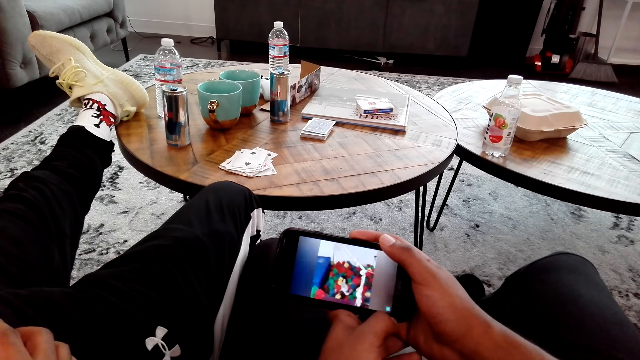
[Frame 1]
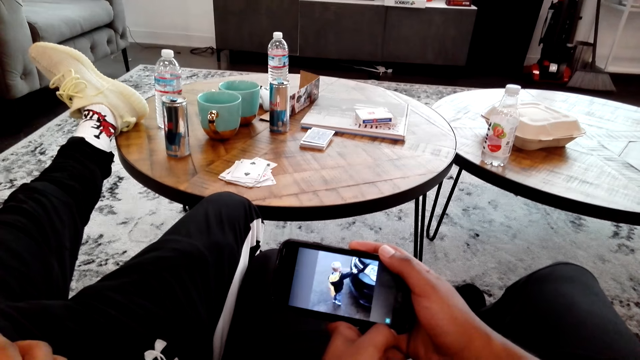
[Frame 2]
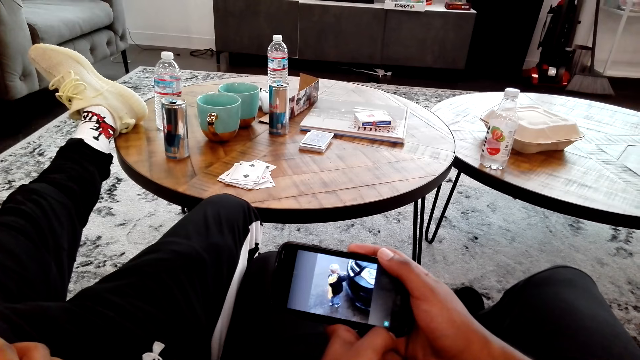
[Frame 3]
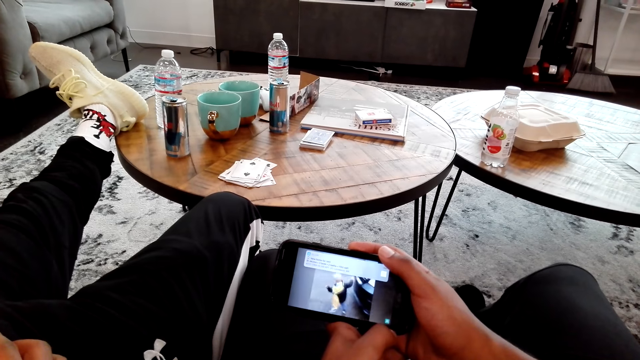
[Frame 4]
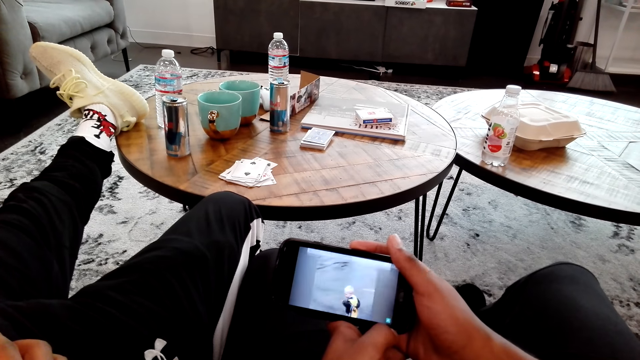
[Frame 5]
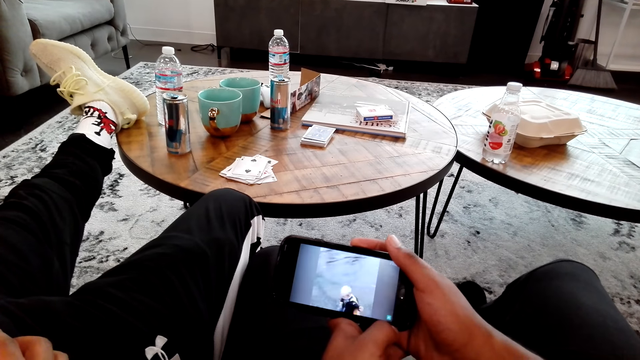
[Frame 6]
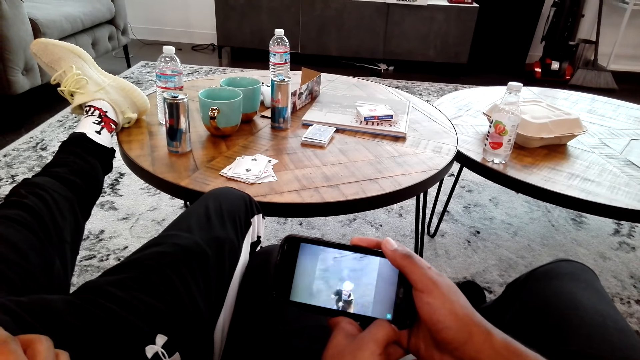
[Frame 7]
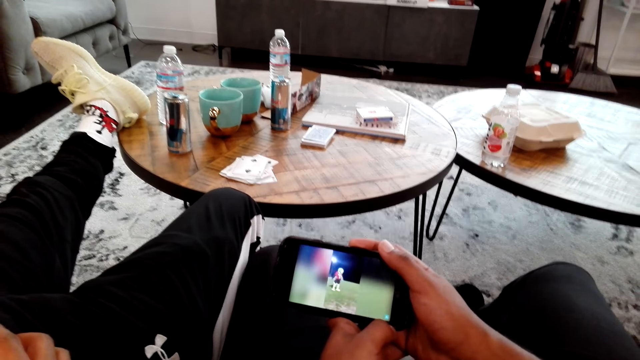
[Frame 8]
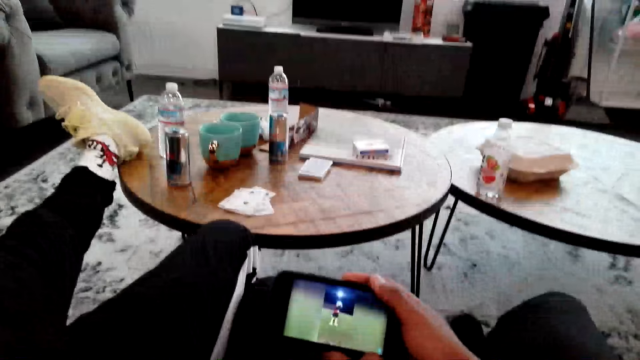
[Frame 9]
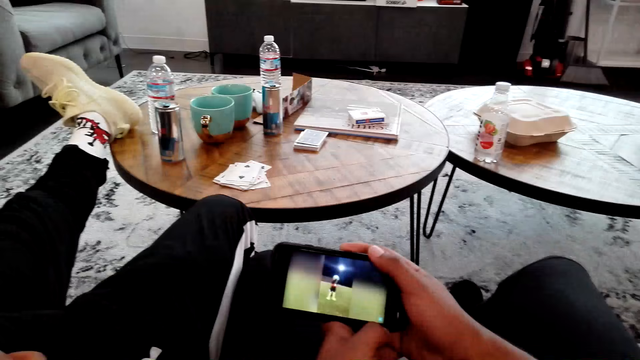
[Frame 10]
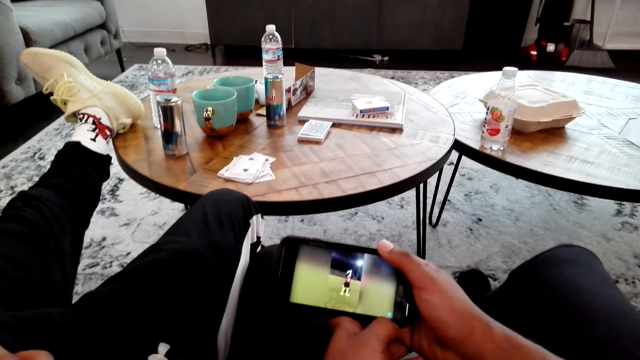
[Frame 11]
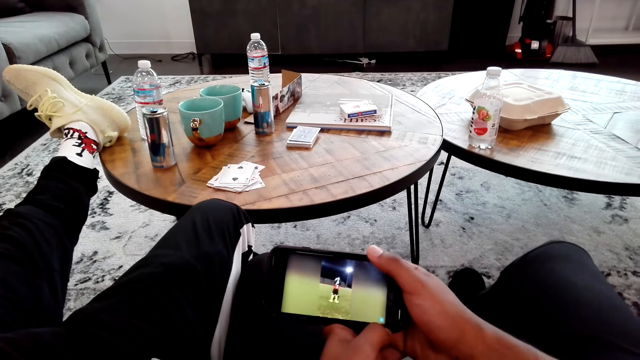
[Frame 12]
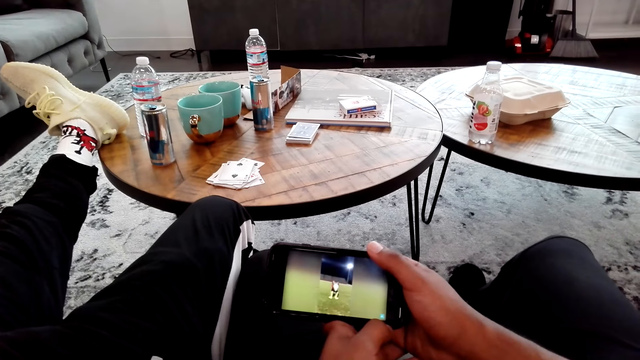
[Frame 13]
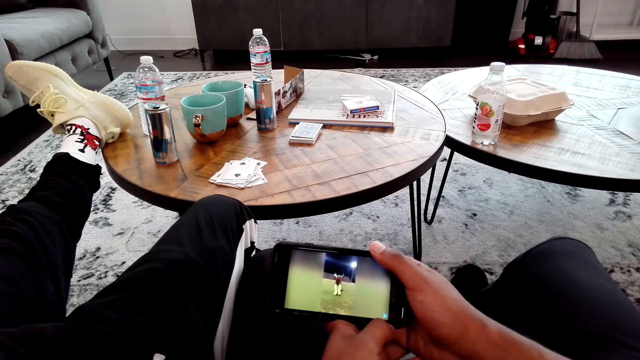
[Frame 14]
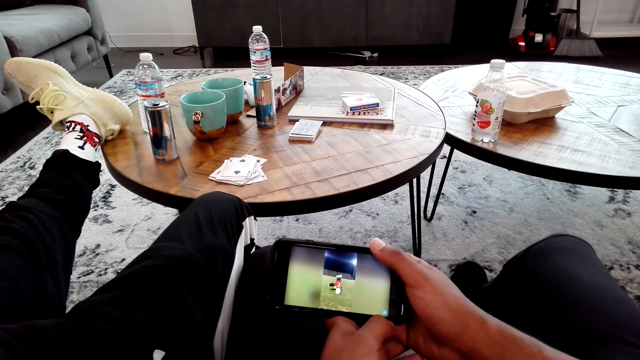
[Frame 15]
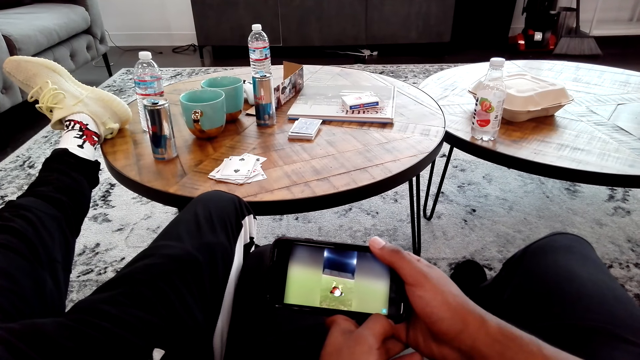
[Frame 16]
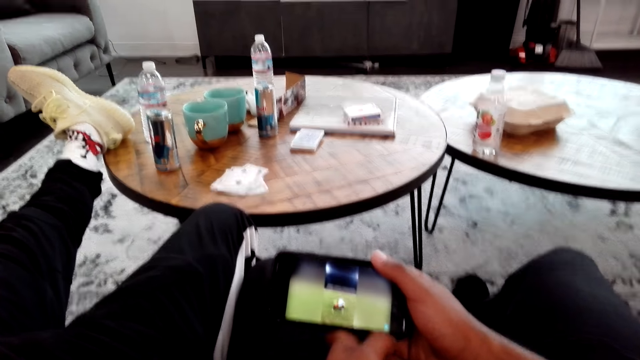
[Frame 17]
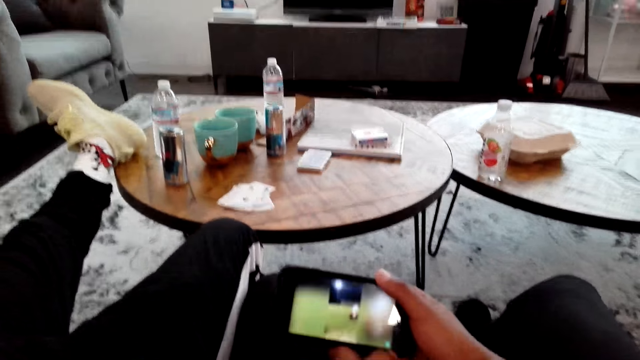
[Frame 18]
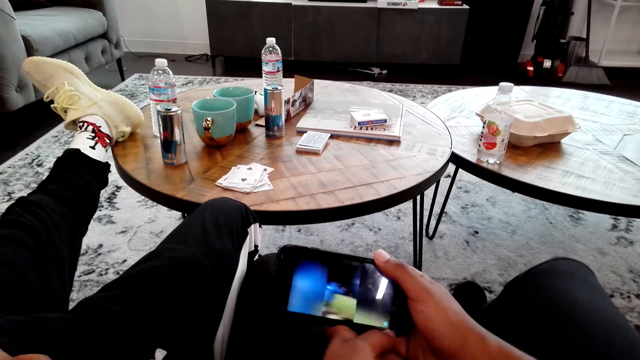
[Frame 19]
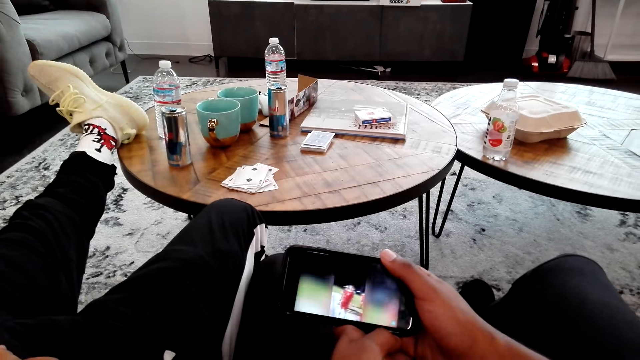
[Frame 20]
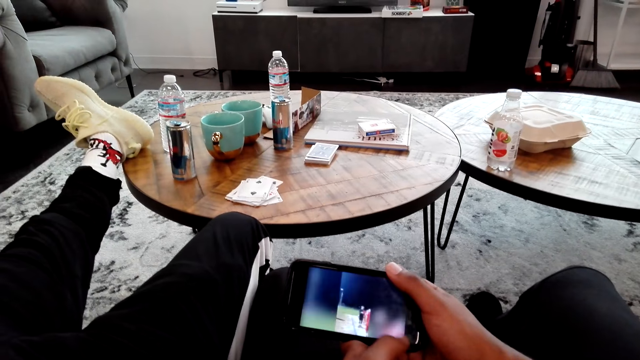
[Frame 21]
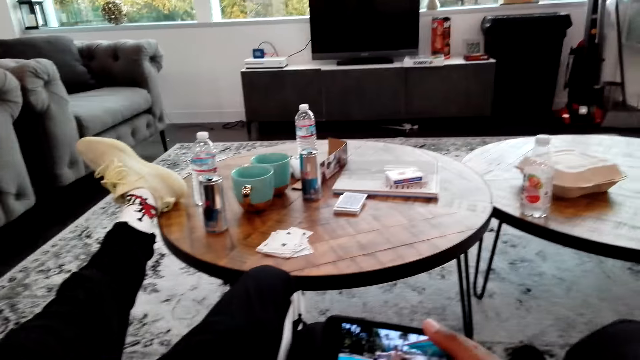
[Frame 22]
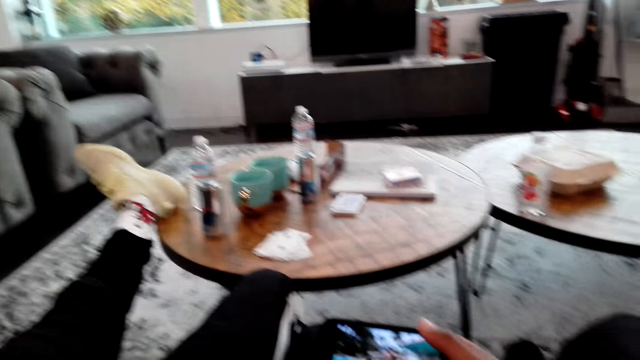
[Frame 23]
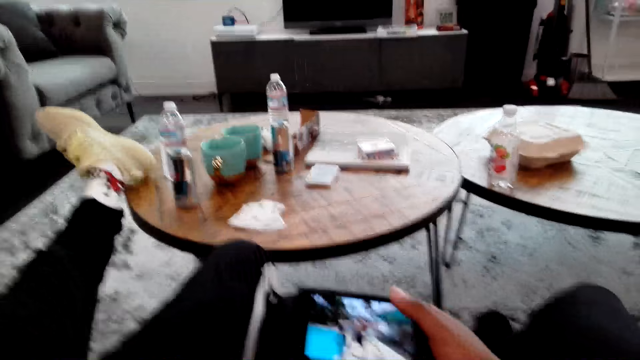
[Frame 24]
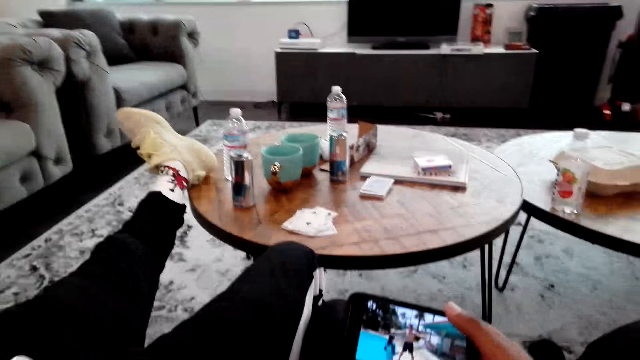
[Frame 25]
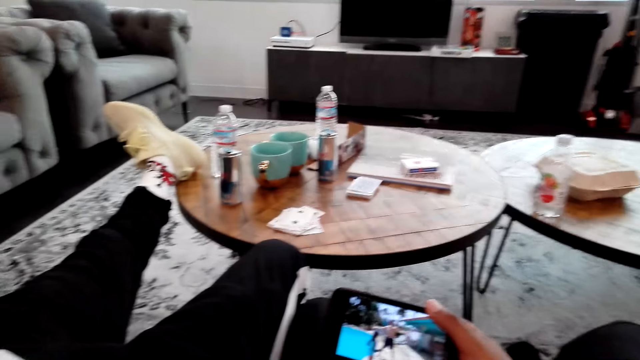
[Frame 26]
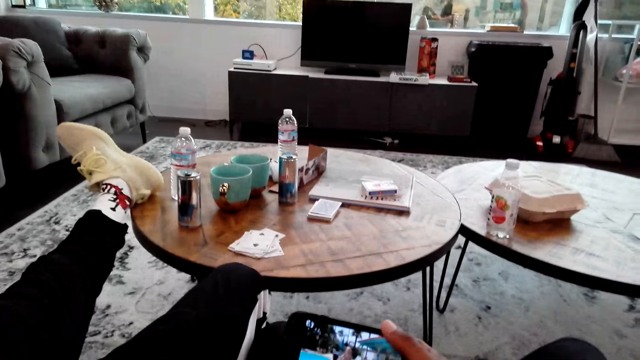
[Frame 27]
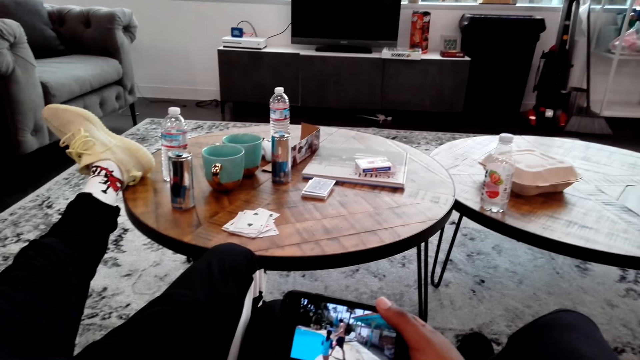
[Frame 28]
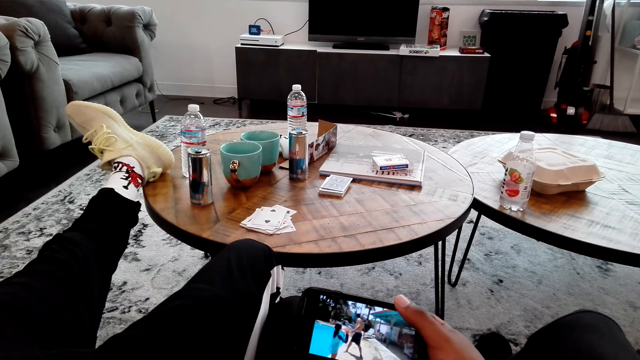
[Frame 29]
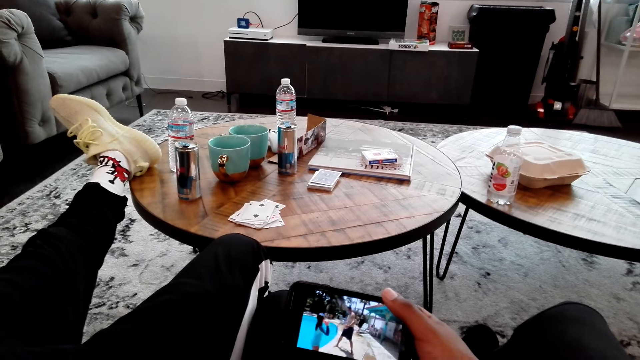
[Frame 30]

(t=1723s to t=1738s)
The camera wearer watches memes in his phone. They talk to a man.

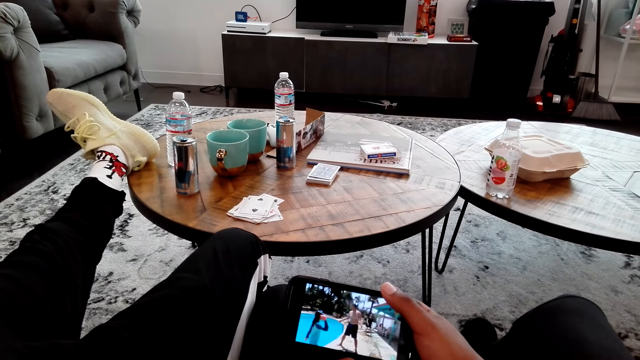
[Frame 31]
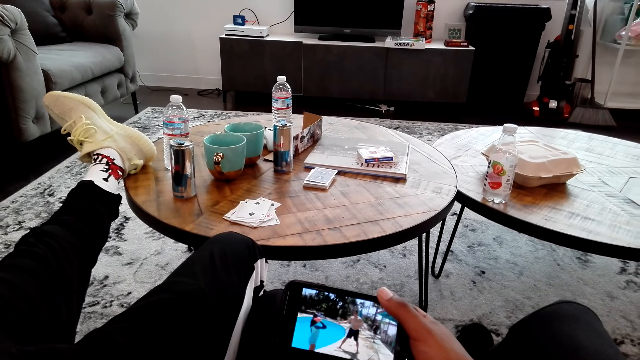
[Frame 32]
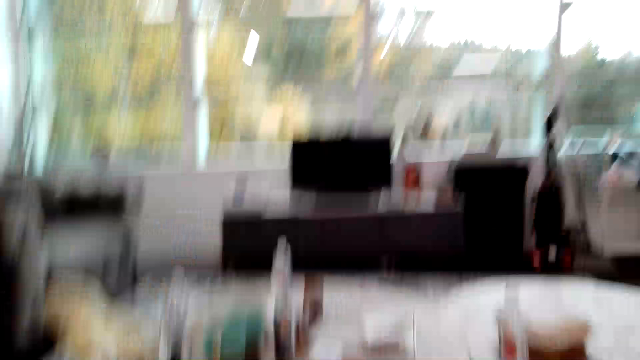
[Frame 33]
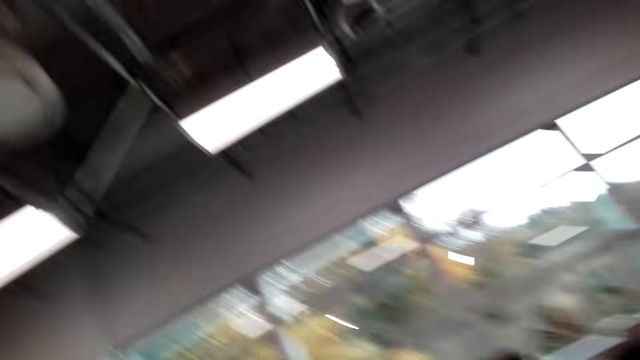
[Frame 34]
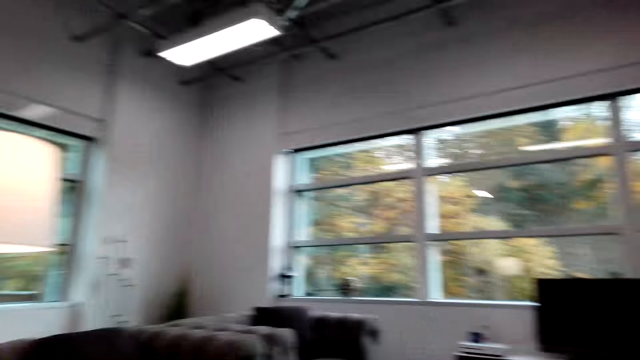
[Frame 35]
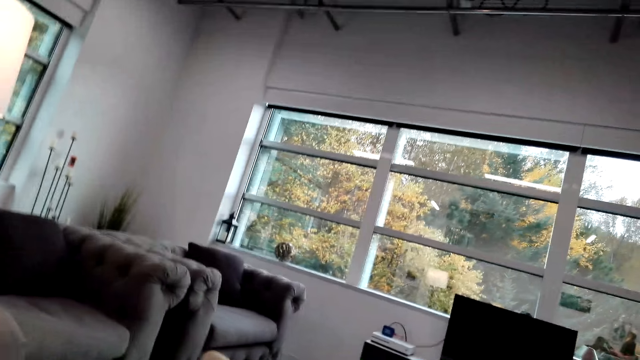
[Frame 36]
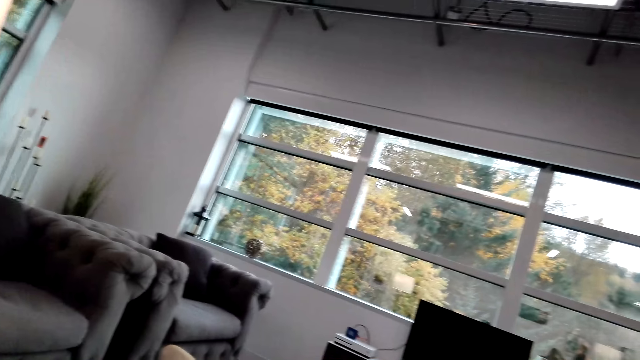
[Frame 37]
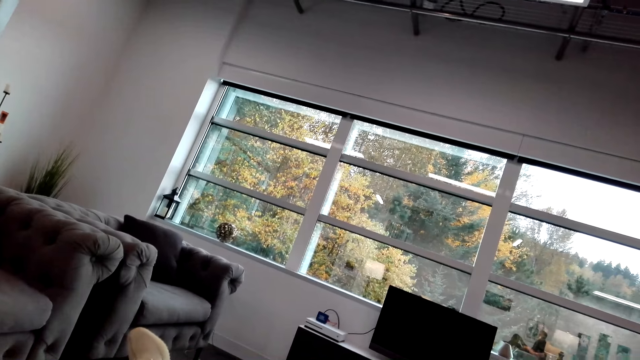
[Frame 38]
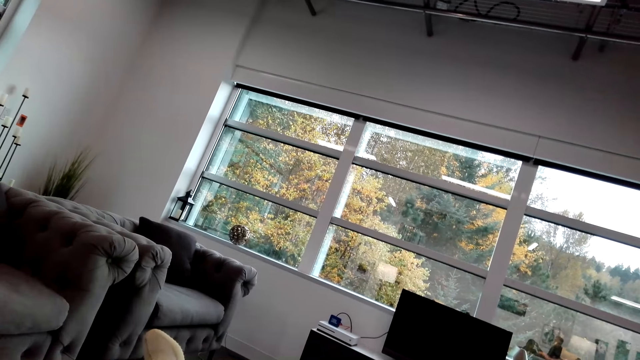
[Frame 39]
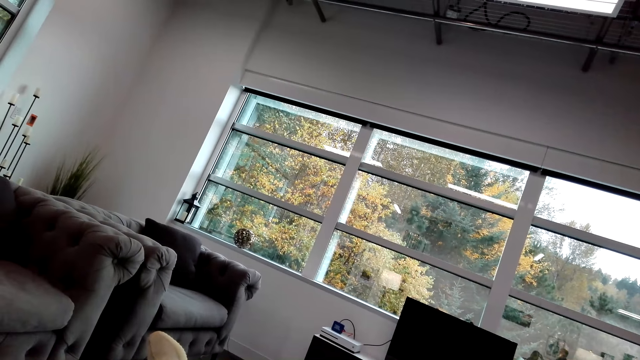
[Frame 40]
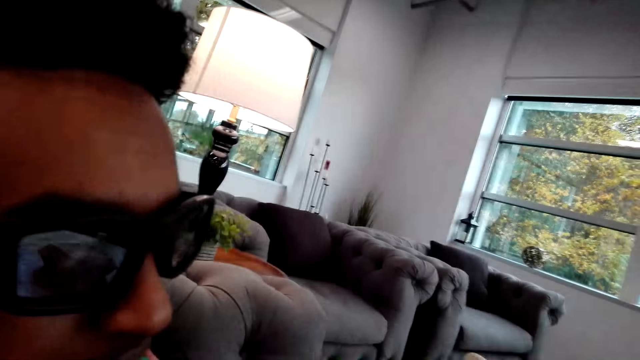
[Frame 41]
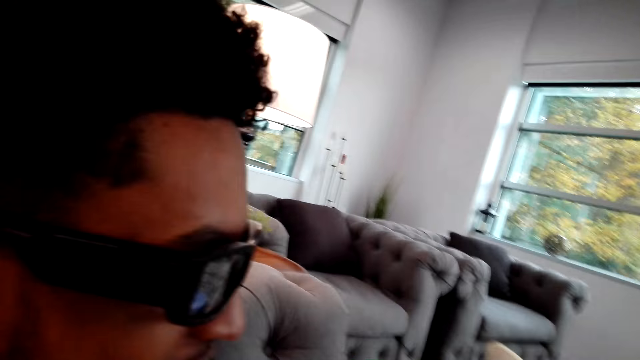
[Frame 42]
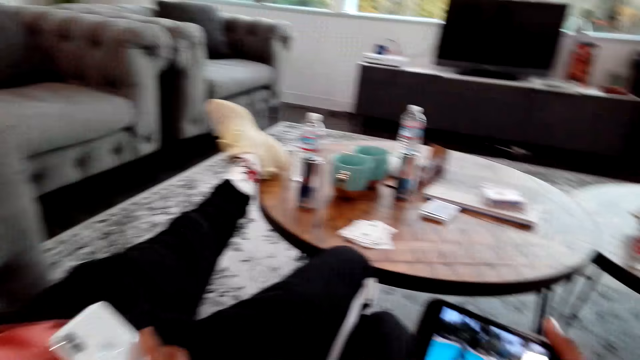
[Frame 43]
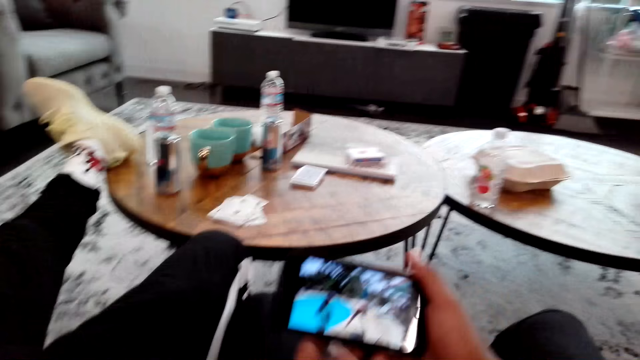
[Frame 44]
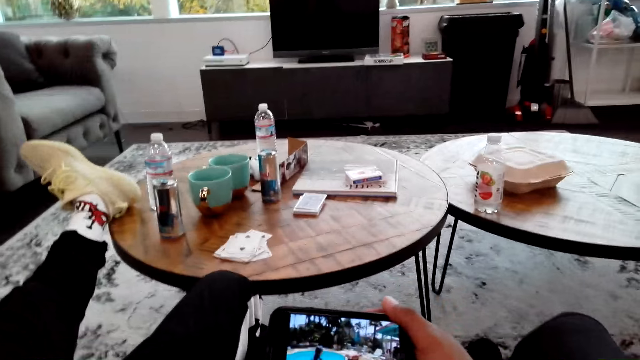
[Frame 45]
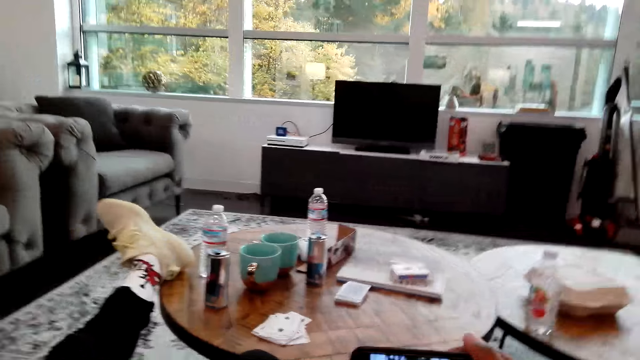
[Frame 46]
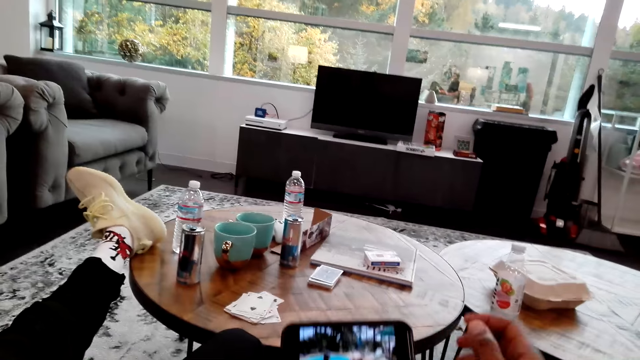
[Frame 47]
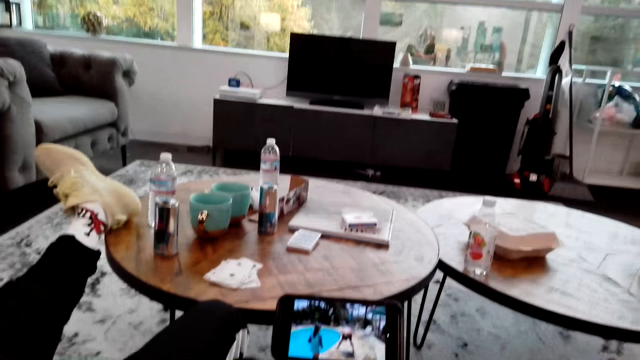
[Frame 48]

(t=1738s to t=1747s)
The camera wearer looks around the room.
